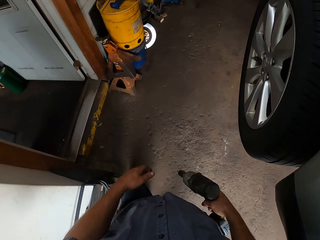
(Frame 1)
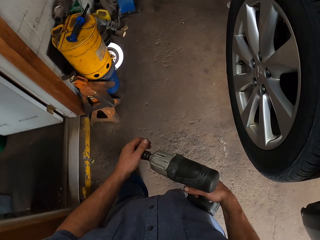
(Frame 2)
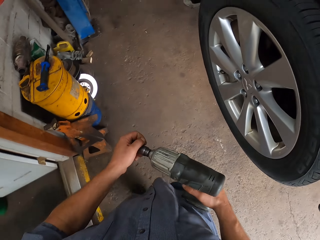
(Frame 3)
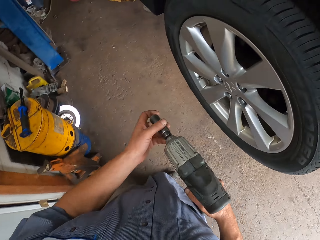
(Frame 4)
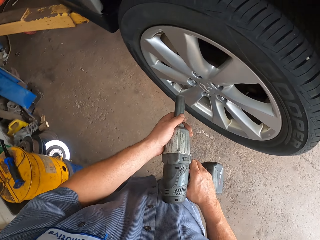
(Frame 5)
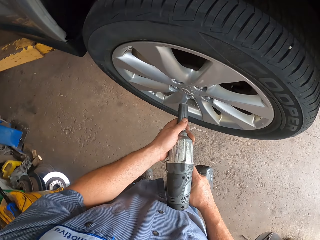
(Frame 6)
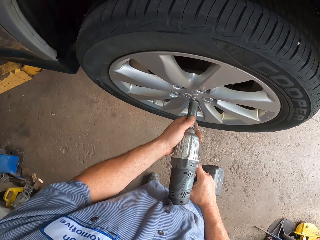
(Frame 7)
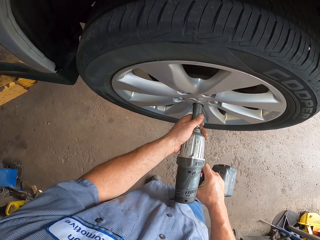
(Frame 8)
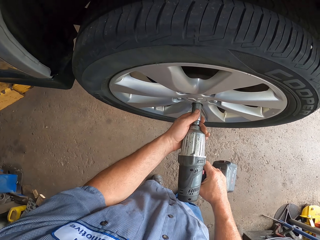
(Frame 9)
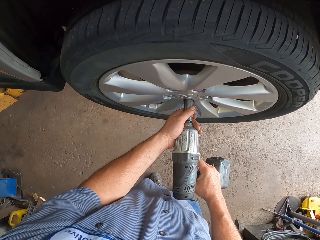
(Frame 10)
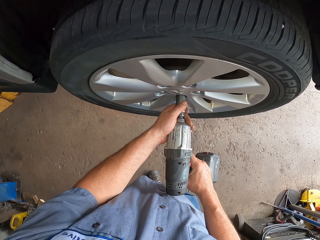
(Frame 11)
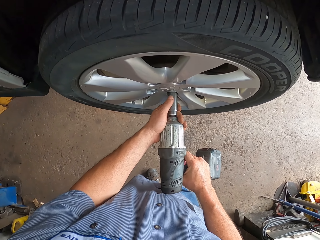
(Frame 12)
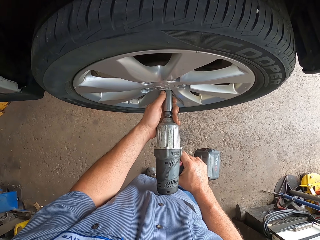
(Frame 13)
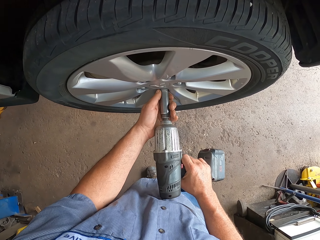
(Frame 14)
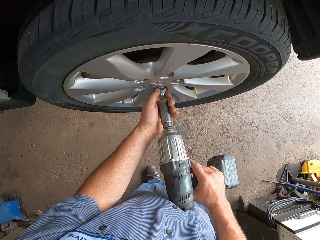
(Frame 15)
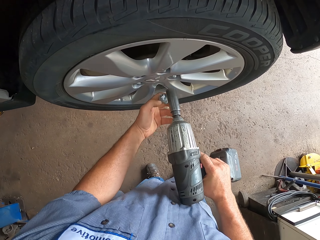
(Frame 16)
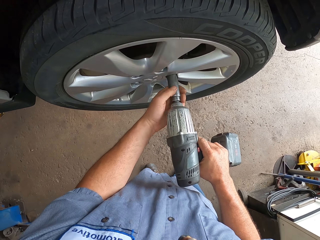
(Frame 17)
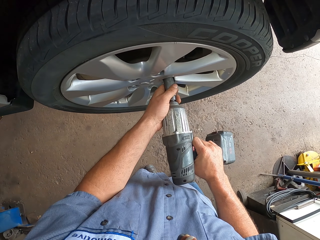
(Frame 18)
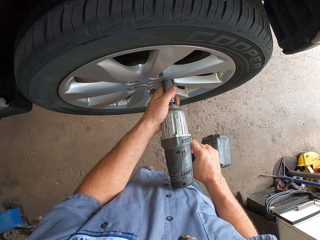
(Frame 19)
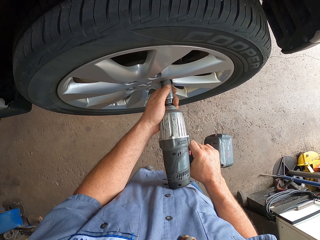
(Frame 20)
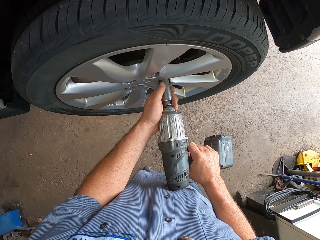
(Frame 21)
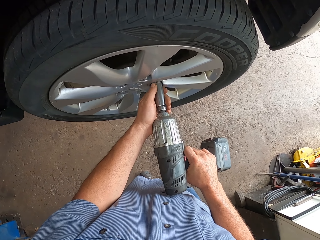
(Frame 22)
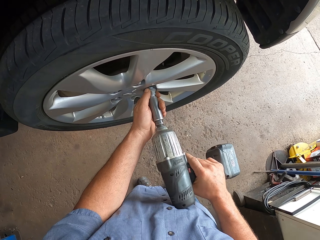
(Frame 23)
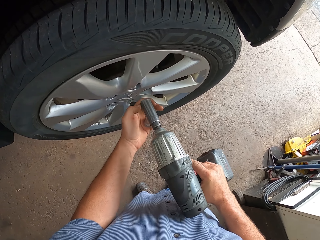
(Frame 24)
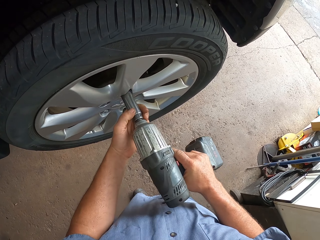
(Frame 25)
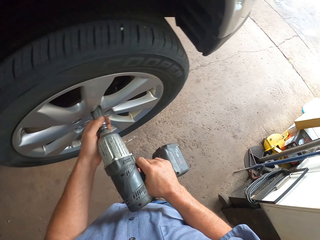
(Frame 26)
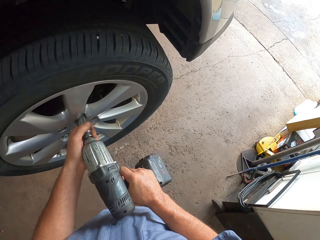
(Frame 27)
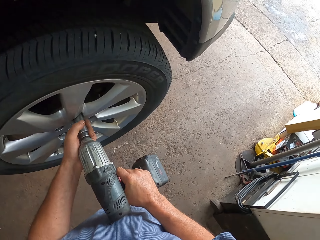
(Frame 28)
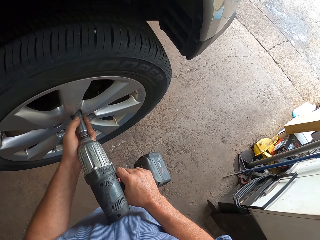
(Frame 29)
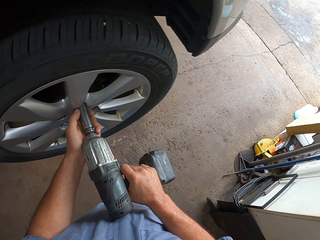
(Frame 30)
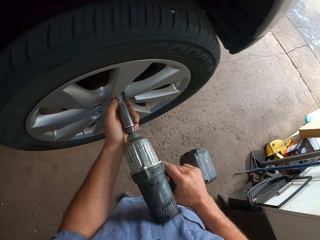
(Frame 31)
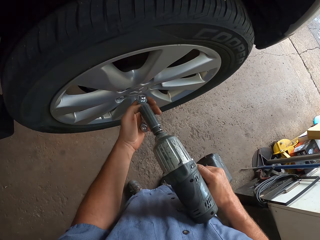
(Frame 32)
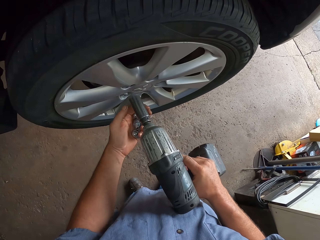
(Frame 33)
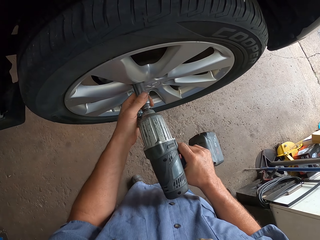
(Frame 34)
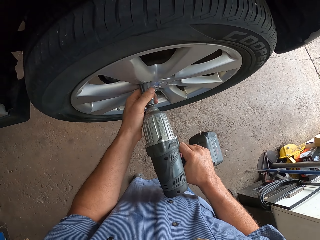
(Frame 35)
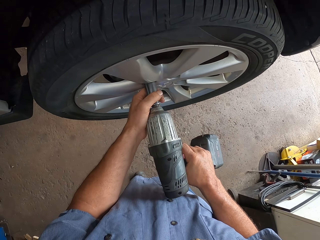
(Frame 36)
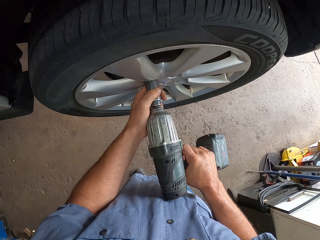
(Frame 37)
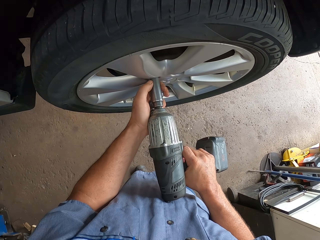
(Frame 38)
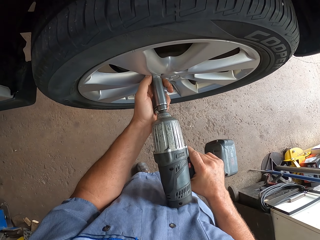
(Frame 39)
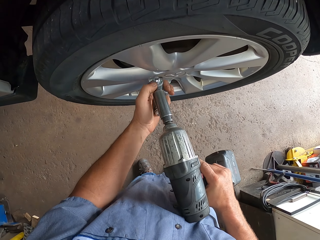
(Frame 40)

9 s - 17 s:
The camera wearer holds the drill machine or impact wrench with both hands. They remove the lug nuts on the wheel with the impact wrench.

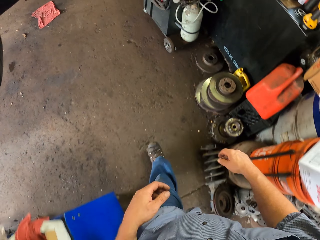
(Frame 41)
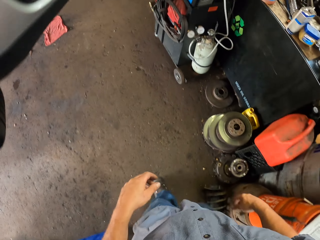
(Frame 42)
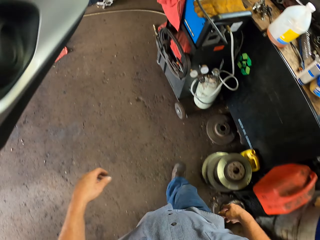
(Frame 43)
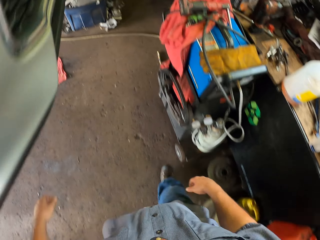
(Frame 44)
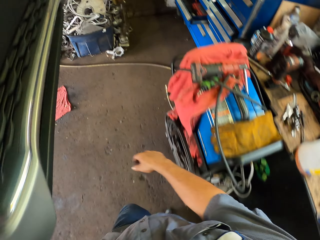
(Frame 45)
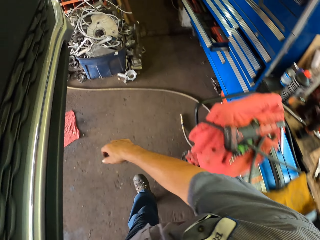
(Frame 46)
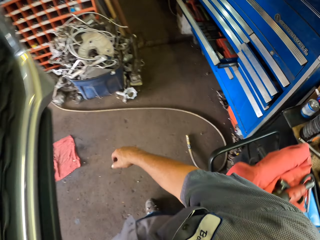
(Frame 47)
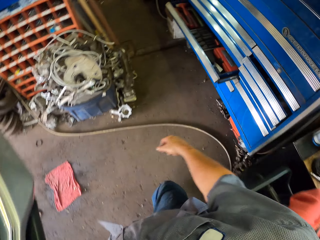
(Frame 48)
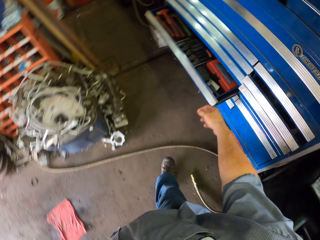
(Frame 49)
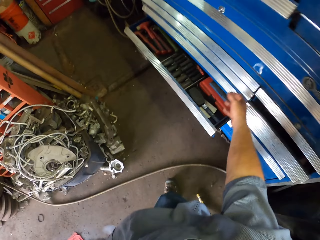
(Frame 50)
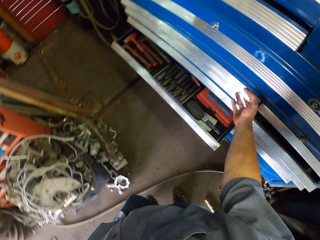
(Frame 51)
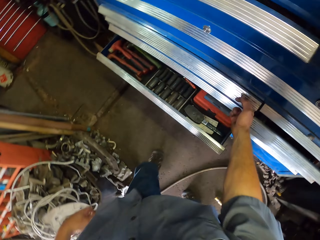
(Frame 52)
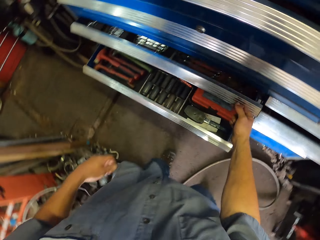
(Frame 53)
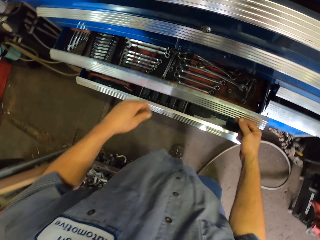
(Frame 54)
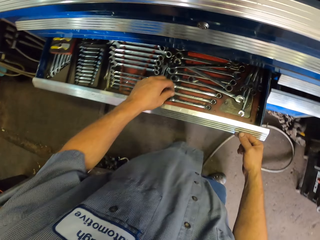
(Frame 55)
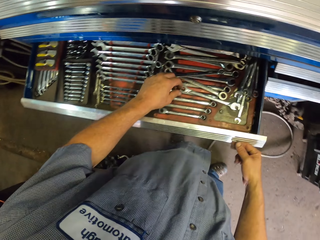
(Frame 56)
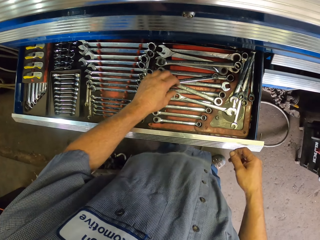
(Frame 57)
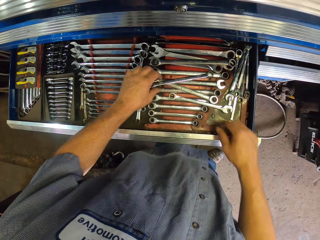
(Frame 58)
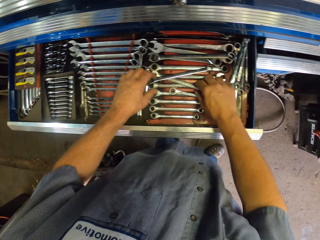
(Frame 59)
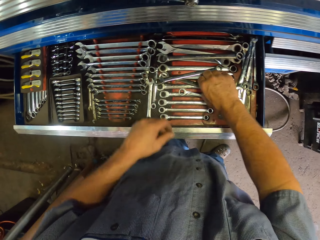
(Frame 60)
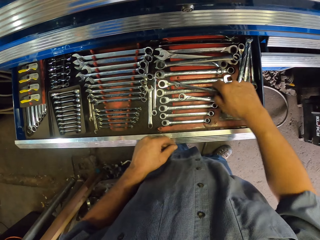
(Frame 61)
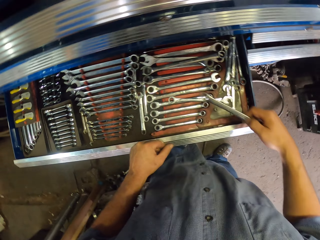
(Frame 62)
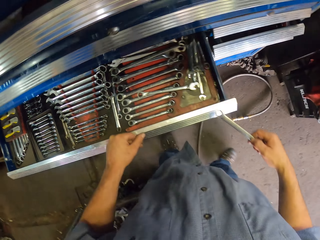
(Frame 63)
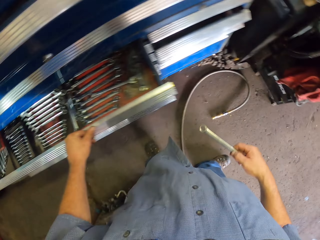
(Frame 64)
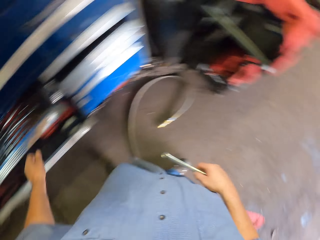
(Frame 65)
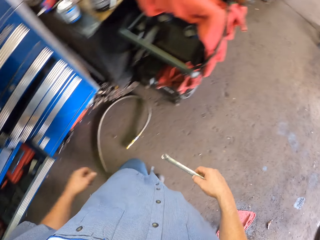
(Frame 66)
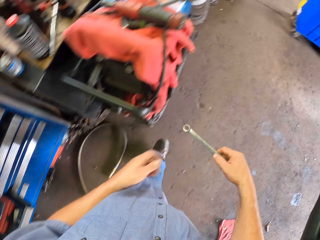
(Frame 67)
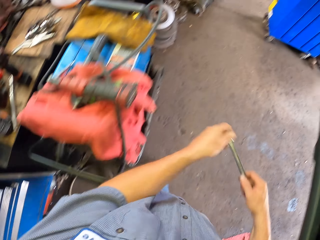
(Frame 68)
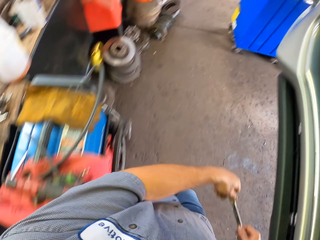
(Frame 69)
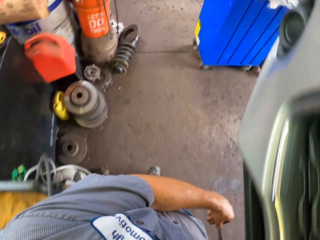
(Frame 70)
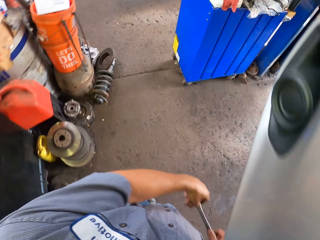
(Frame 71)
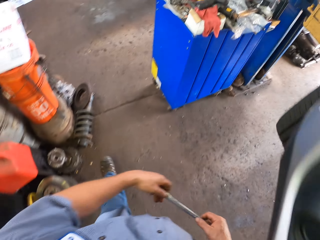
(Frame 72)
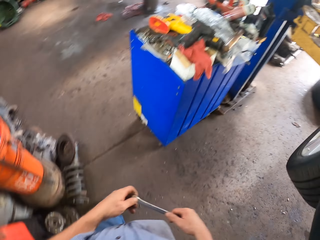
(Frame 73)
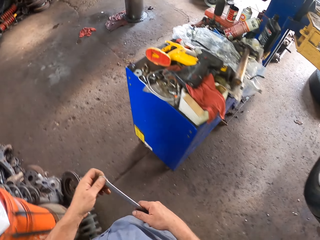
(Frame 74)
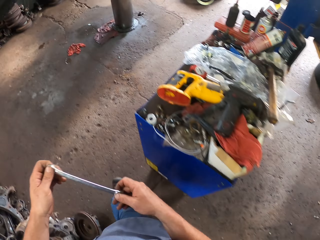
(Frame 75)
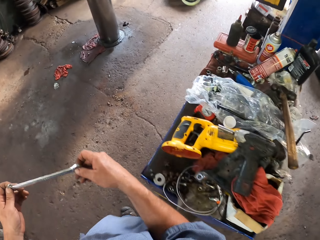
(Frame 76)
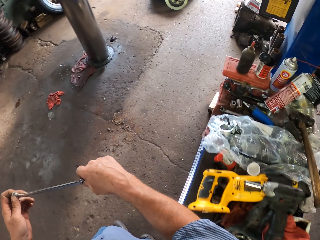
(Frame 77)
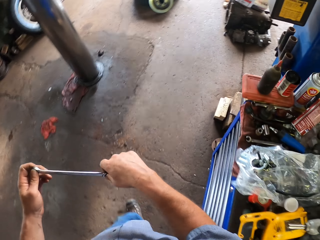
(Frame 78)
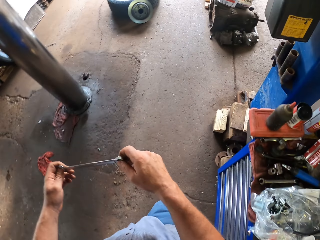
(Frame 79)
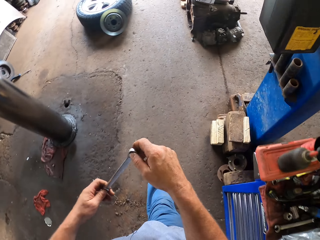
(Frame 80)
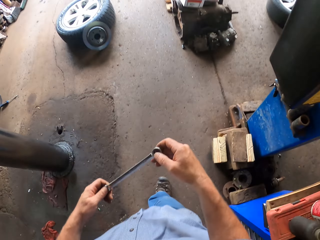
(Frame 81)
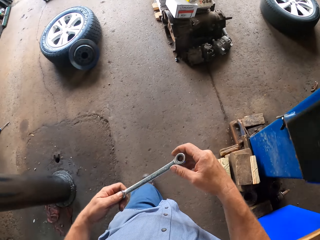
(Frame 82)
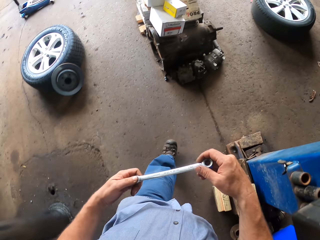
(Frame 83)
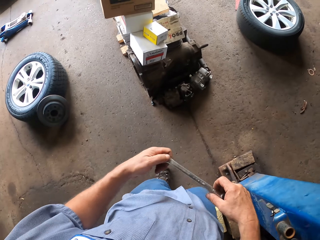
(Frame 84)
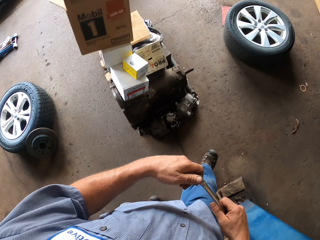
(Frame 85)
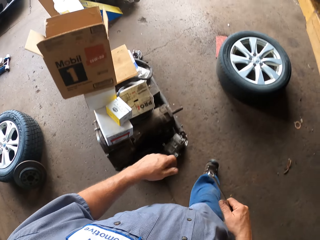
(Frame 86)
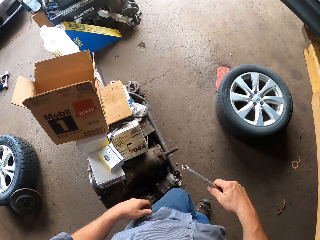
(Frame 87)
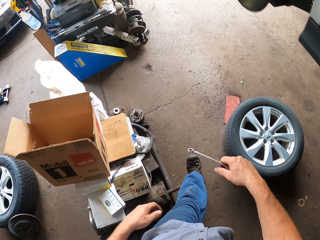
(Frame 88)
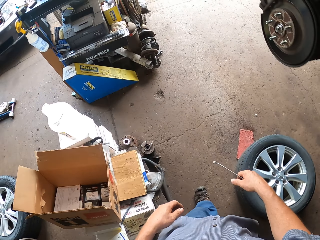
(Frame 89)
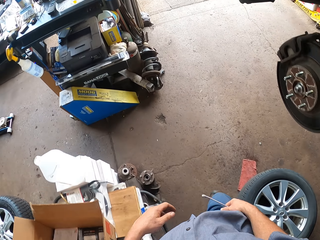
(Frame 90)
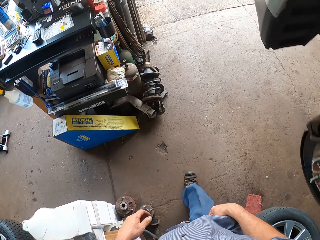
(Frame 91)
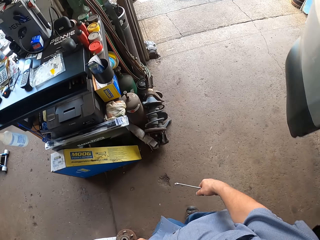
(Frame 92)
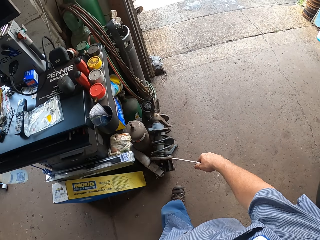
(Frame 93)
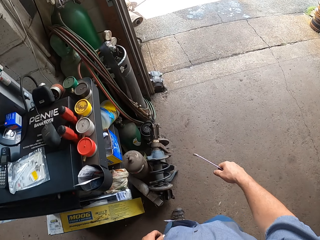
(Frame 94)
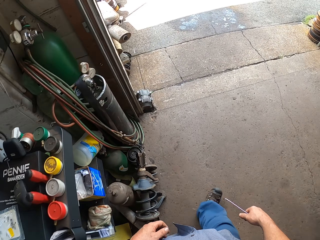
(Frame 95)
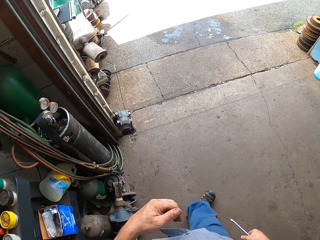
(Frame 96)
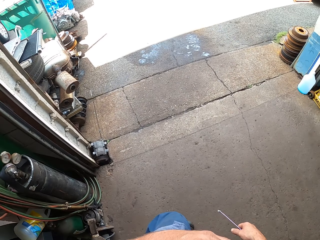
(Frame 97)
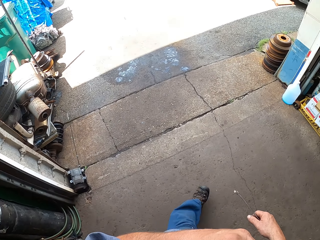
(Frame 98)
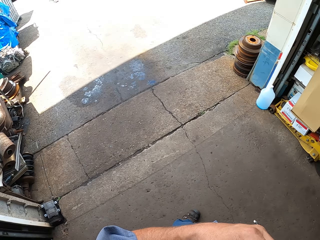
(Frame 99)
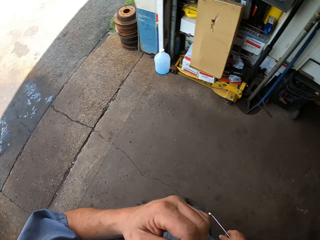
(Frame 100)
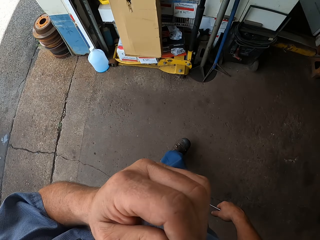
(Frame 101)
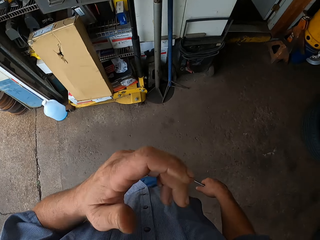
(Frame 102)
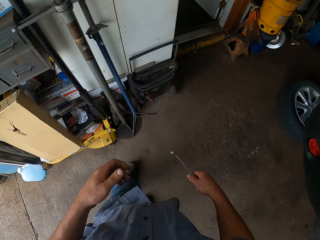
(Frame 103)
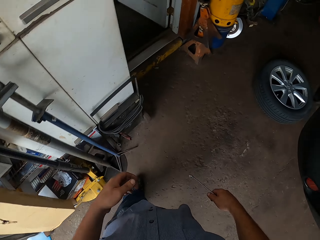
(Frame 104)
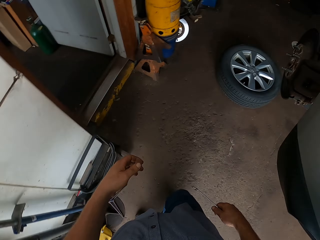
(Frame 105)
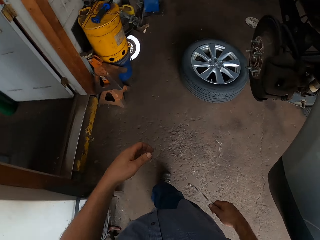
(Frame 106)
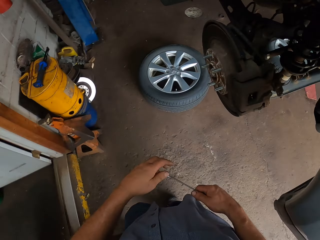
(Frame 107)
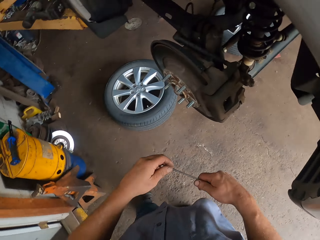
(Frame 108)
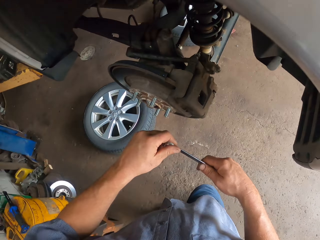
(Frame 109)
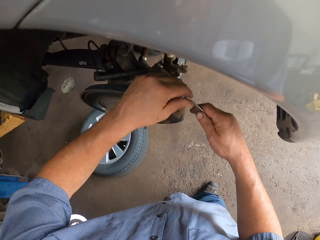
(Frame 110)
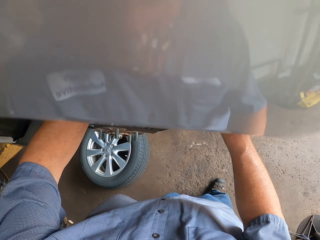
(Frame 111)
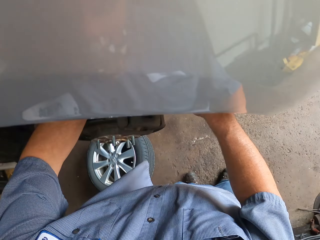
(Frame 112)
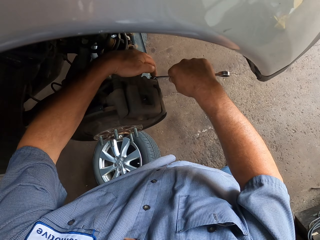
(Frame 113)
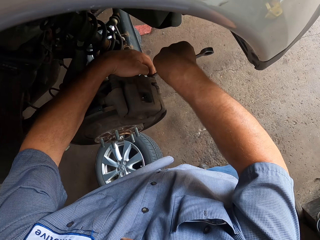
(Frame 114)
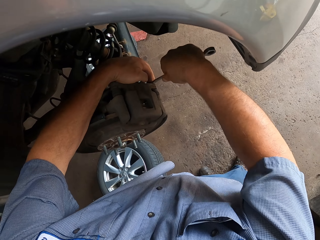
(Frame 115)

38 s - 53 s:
The camera wearer opens the tool drawer. He picks up a wrench. He closes the drawer. He walks back to the other side of the car in the workshop. He scratches his face.
